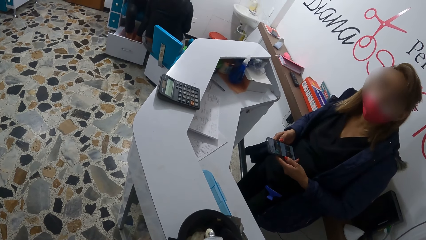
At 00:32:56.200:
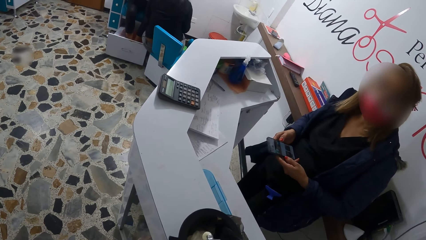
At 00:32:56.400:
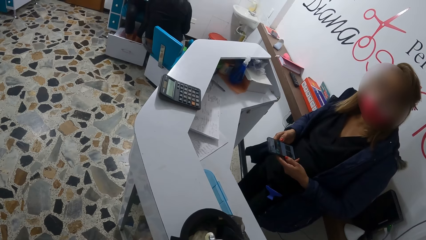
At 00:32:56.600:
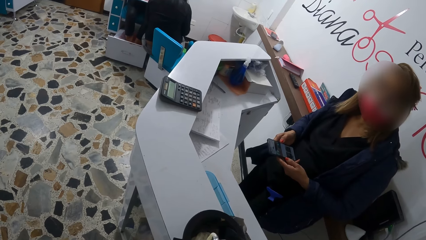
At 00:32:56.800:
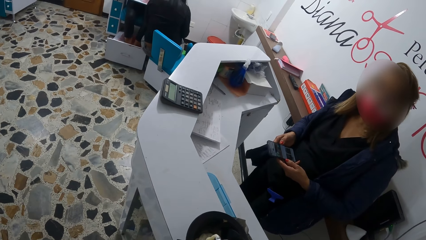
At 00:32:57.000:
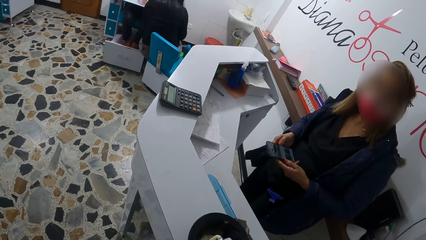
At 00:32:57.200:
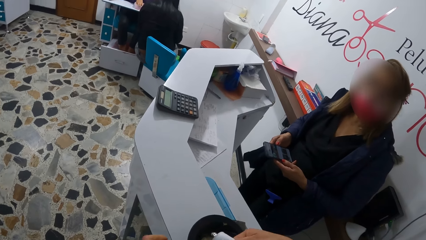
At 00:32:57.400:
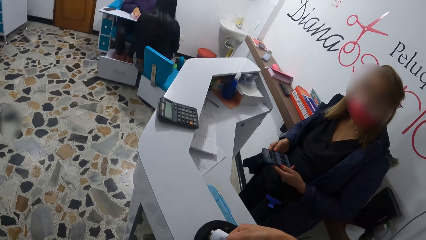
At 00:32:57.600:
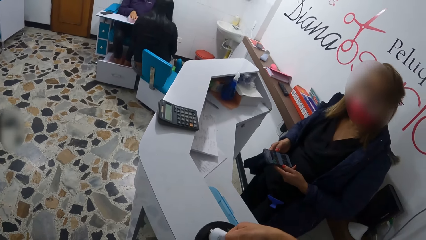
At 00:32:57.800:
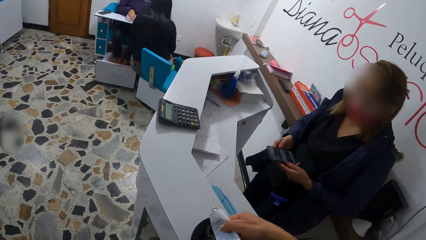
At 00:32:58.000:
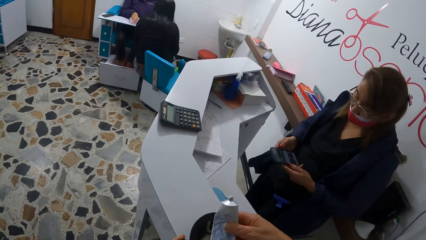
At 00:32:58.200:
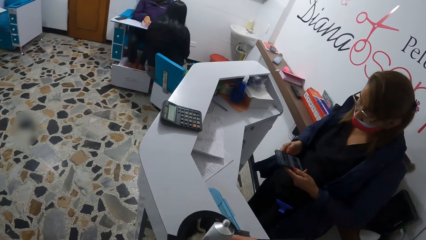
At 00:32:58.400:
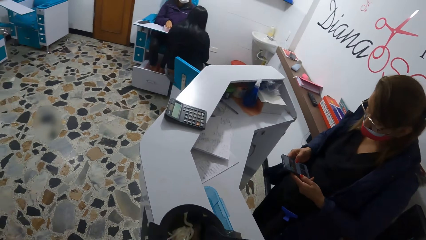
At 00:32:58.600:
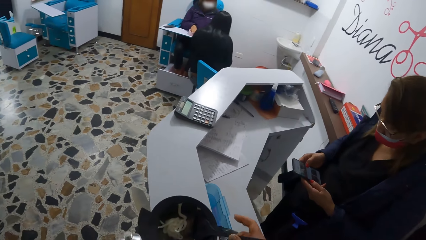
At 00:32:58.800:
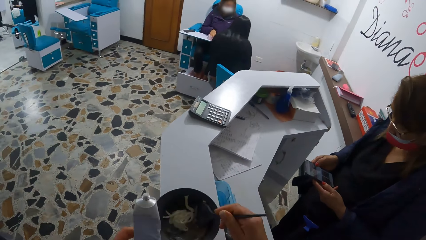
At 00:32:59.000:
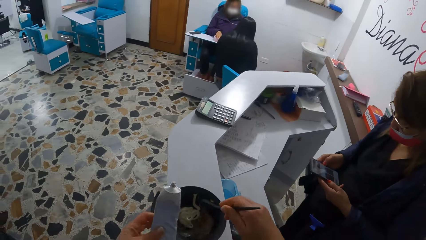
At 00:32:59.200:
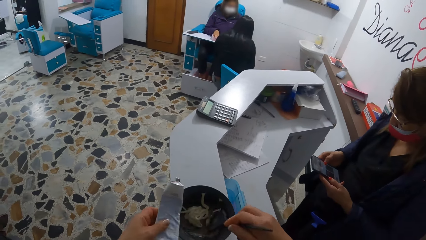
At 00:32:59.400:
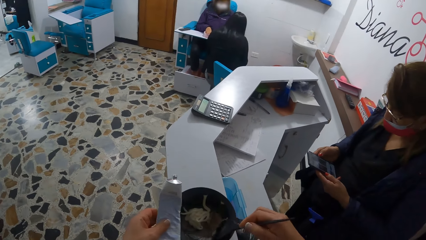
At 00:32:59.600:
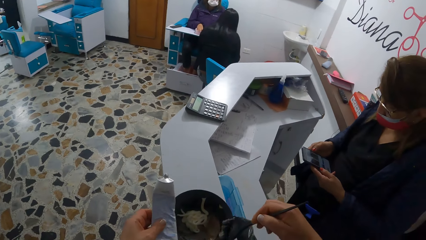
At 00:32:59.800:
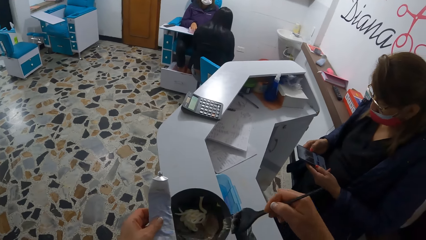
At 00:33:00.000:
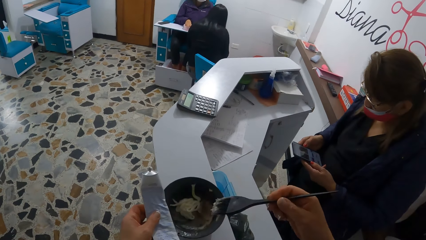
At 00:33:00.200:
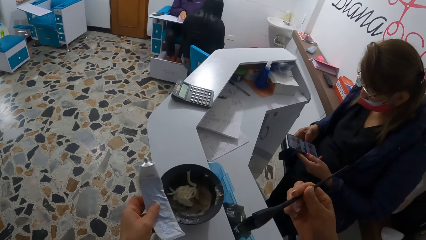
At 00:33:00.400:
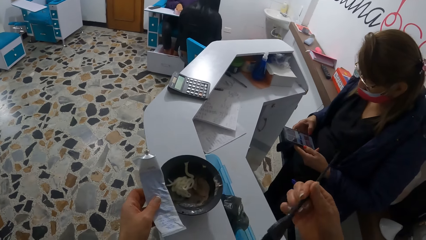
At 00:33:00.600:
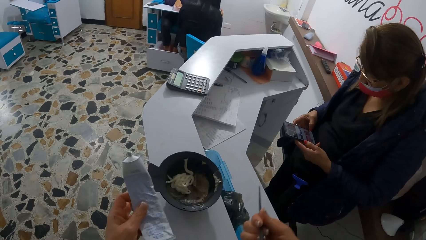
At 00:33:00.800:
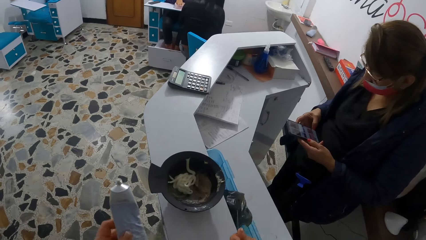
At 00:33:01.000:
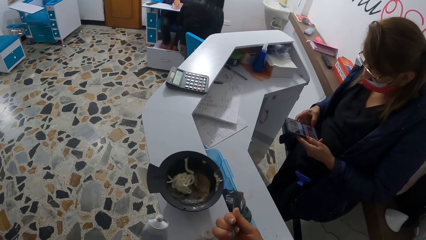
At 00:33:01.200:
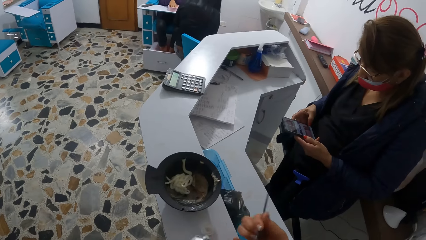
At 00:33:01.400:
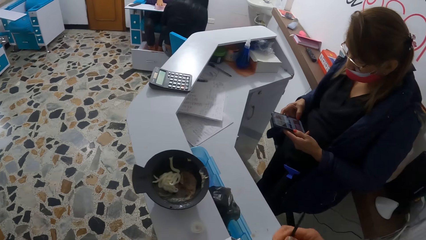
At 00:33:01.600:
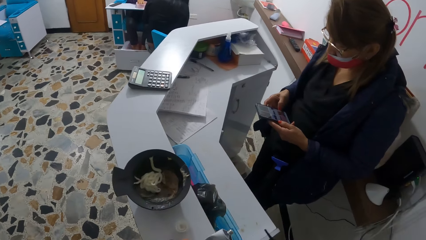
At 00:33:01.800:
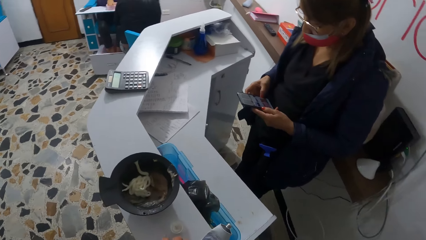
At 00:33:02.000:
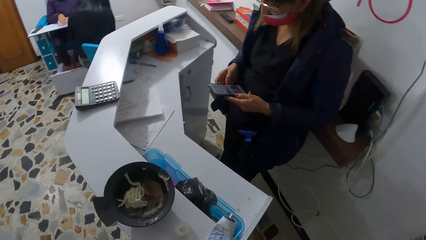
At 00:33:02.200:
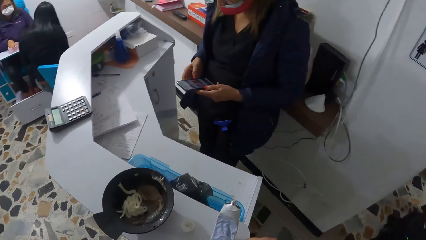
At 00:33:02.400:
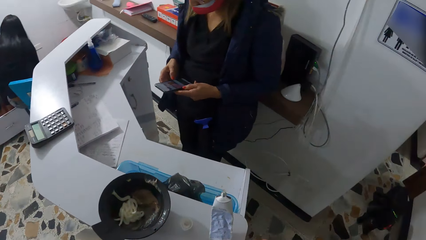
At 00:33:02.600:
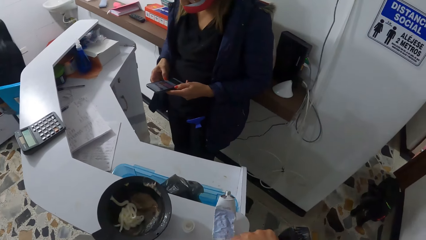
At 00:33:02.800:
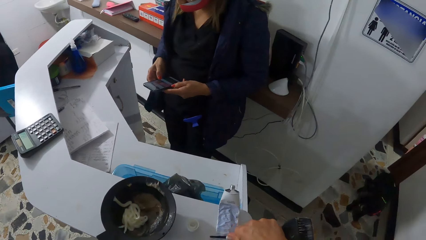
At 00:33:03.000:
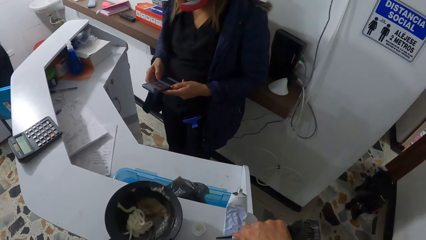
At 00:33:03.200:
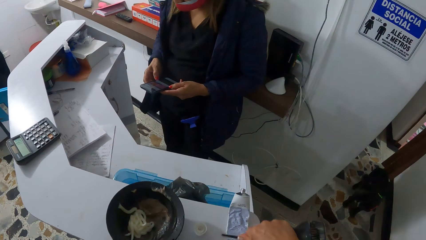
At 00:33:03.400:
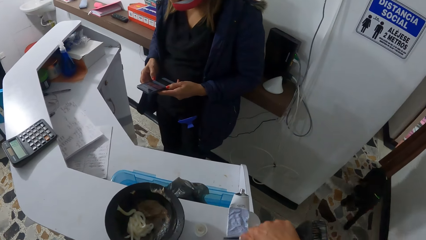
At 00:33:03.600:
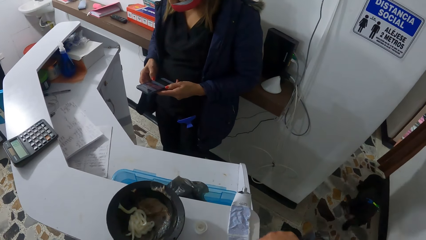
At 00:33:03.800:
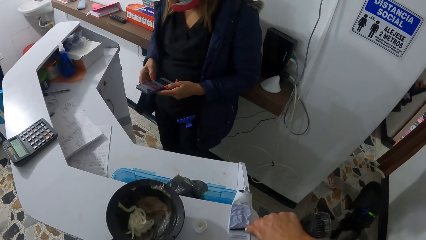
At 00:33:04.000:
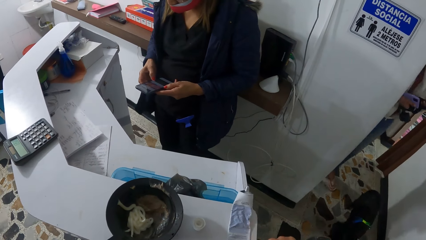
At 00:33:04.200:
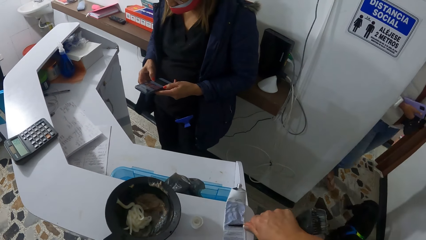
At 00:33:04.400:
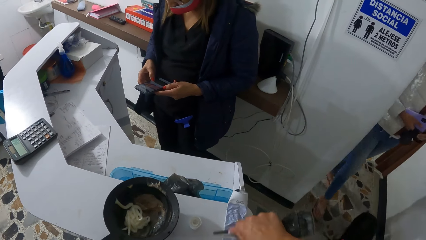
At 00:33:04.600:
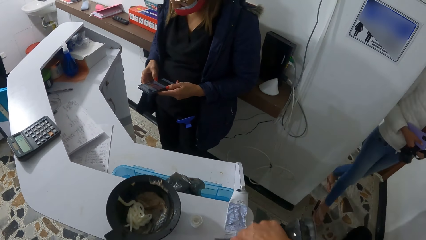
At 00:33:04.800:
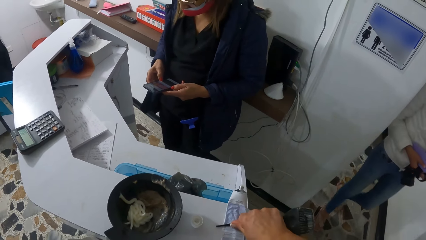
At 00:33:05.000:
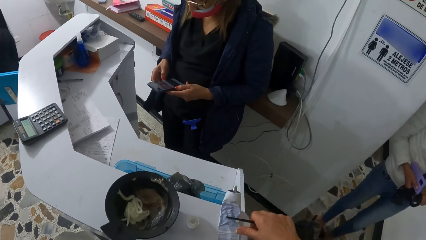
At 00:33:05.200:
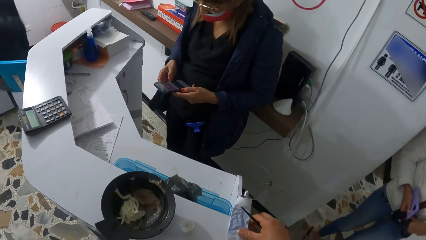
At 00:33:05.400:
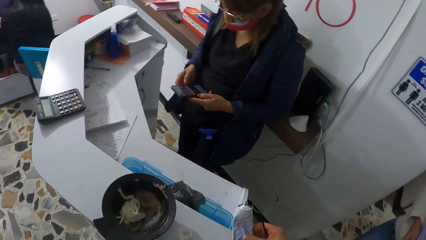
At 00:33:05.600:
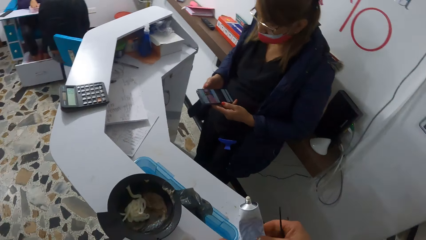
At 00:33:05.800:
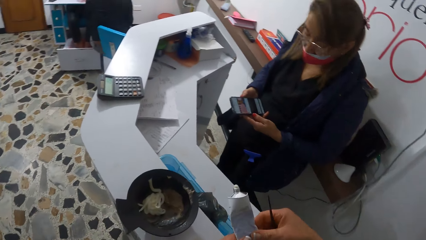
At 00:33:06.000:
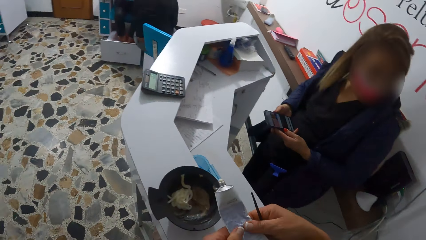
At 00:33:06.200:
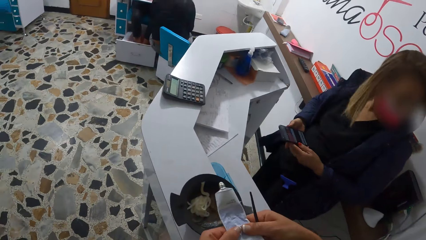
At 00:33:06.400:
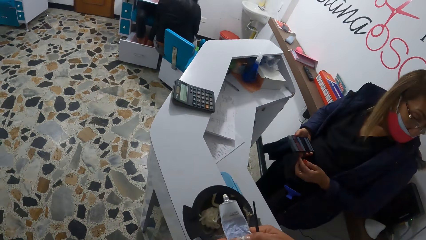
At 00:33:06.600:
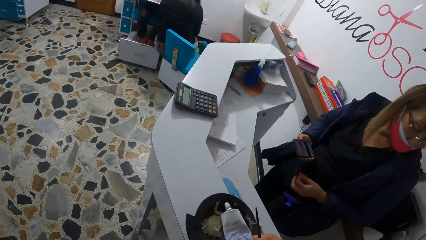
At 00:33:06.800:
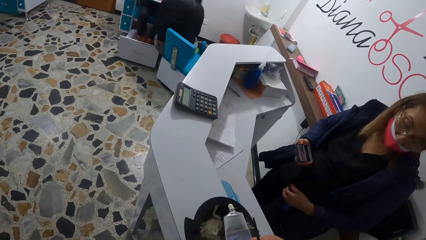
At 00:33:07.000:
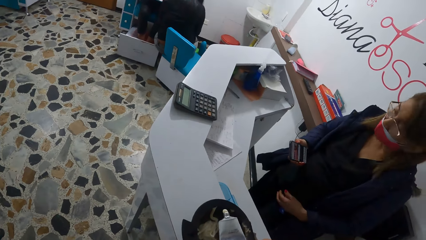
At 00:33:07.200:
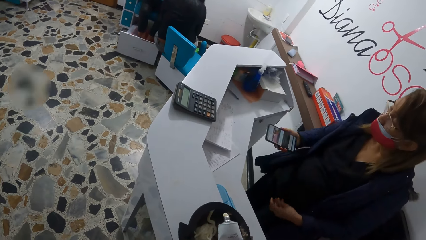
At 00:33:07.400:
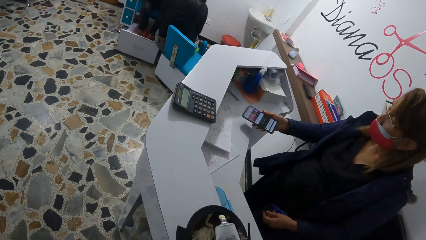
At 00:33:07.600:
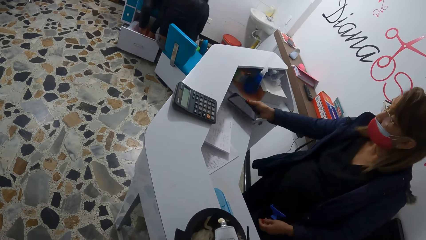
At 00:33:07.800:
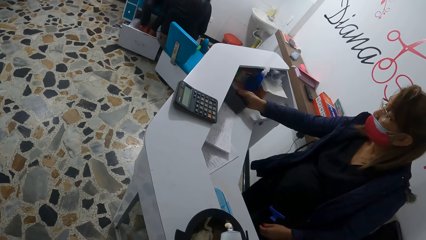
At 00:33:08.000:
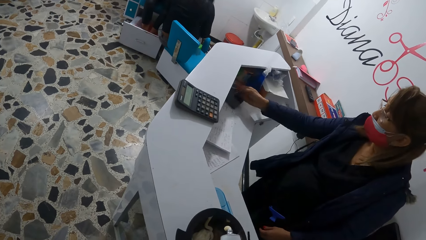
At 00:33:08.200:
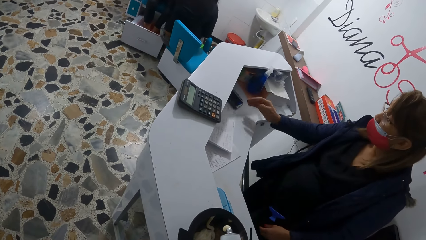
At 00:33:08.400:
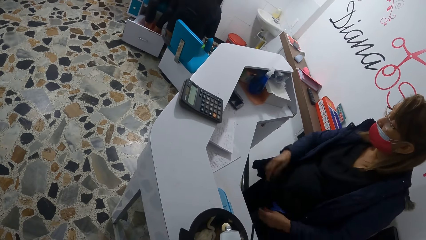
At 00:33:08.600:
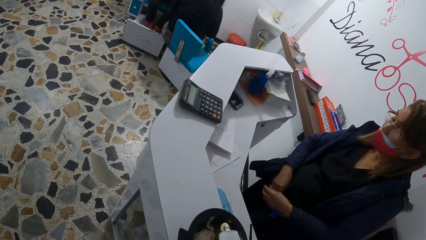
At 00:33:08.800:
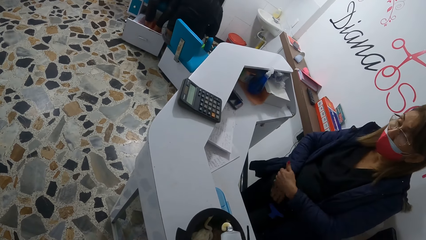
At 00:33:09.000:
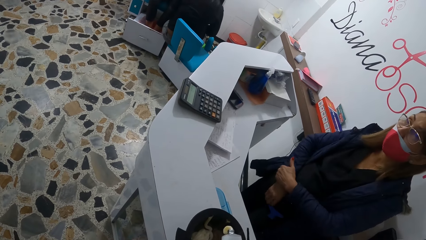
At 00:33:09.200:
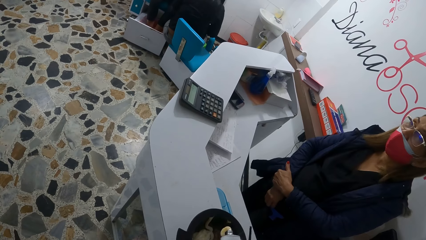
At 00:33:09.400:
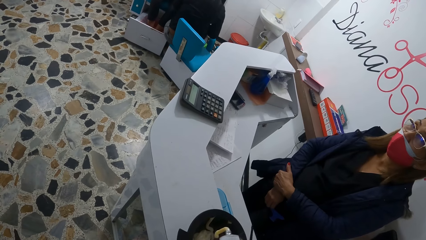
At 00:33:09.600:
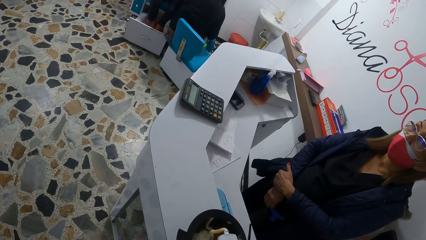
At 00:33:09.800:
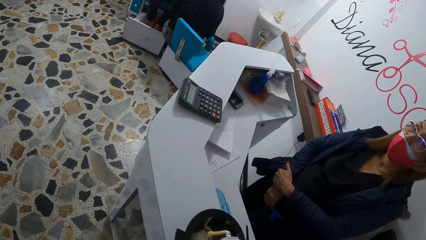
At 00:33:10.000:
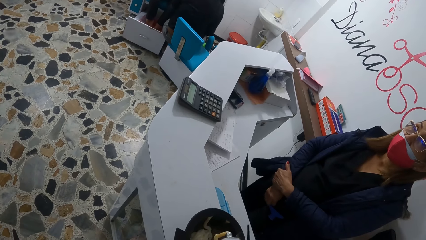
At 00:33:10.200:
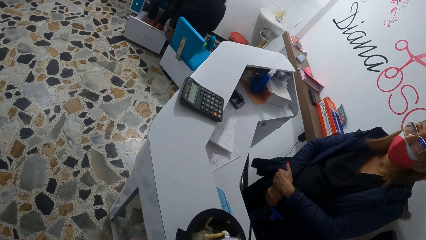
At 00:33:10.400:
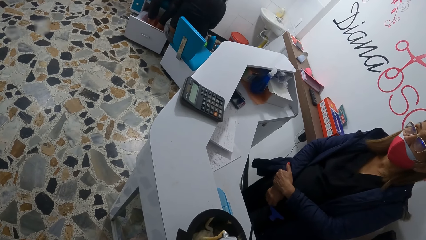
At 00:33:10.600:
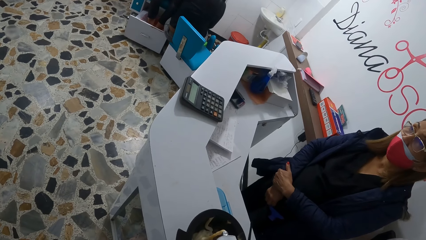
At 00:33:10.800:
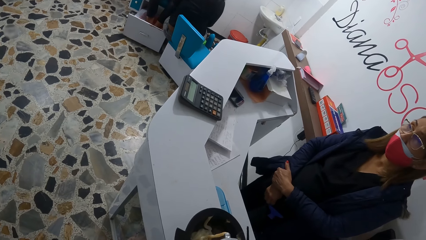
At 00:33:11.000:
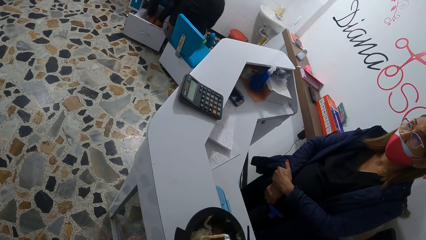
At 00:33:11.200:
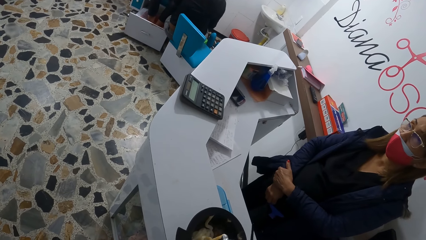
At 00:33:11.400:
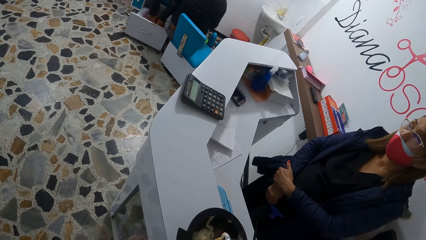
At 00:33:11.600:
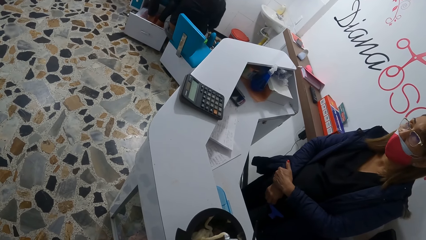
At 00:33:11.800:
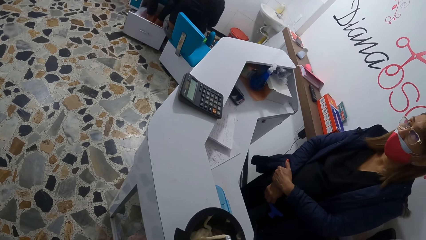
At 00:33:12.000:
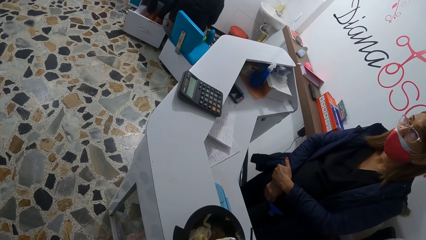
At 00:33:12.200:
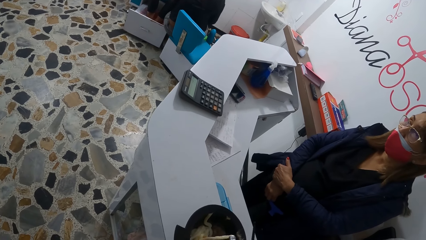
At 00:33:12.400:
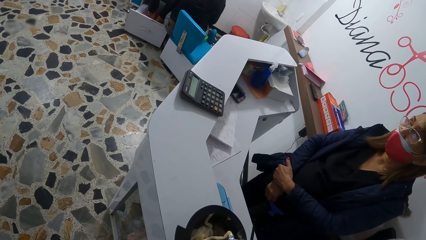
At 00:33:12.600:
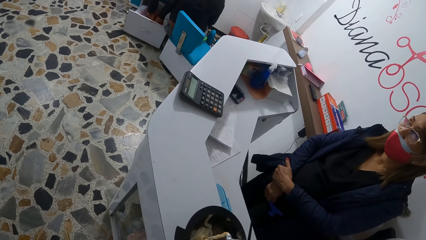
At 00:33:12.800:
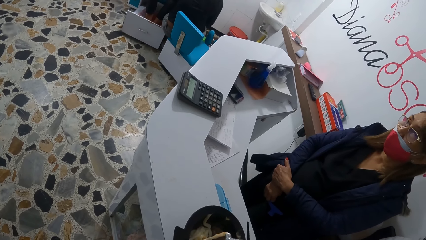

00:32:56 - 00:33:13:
The camera wearer withdraws the gel tube colour from the bowl with her right hand. The woman operates her phone. The camera wearer removes the brush from the bowl with her right hand, shifts the cover on the desk with her right hand, and drops the gel tube colour on the desk with her left hand. She flattens the gel tube colour on the desk with the brush in her right hand. Another woman walks towards the desk. The camera wearer lifts up the gel tube colour from the desk with her hands and squeezes the colour gel into the bowl with her hands. The first woman drops her phone on the desk with her right hand. The camera wearer puts paints in the bowl.
